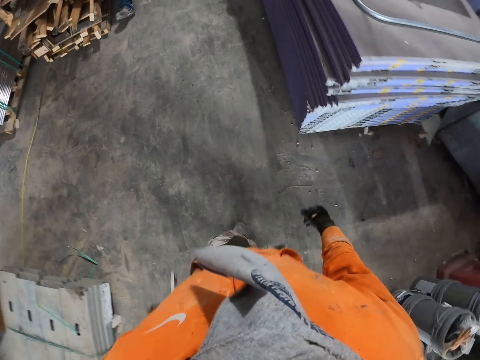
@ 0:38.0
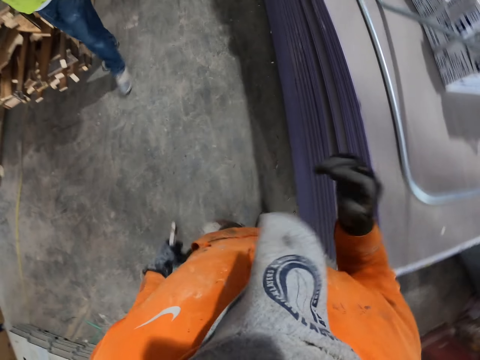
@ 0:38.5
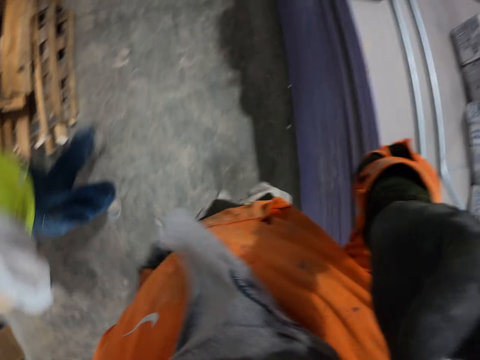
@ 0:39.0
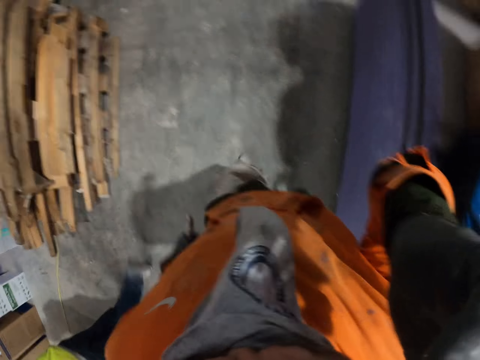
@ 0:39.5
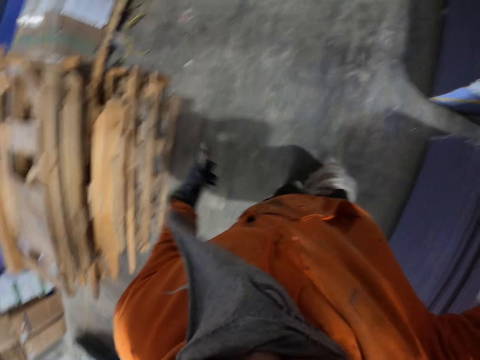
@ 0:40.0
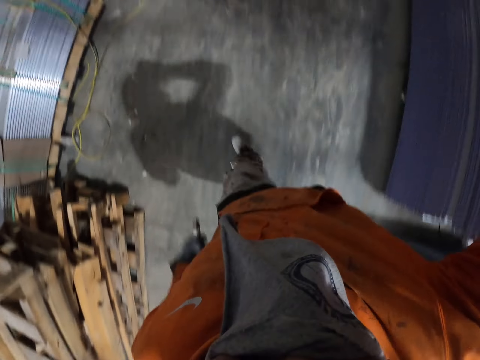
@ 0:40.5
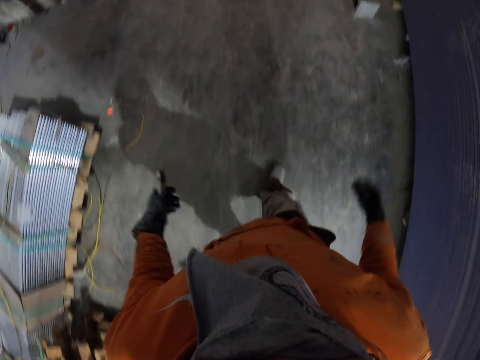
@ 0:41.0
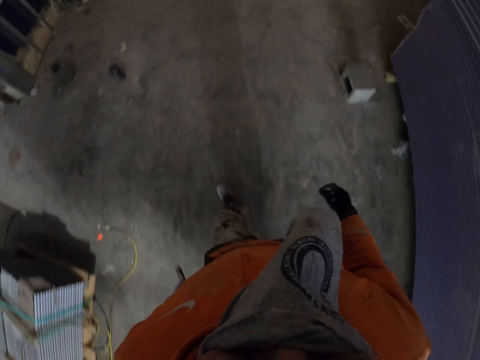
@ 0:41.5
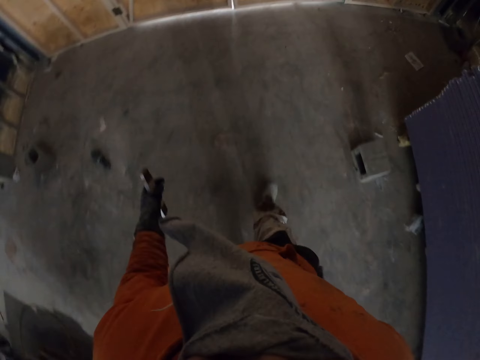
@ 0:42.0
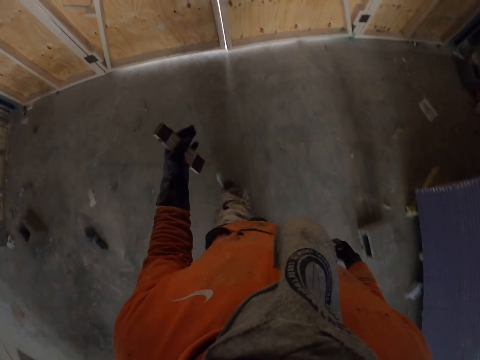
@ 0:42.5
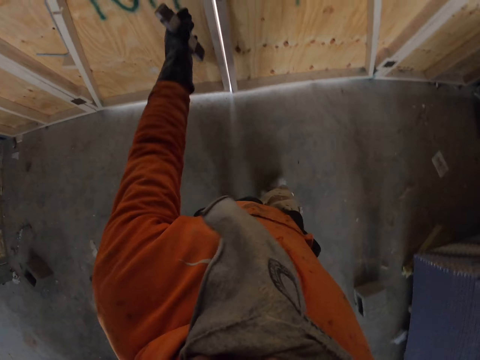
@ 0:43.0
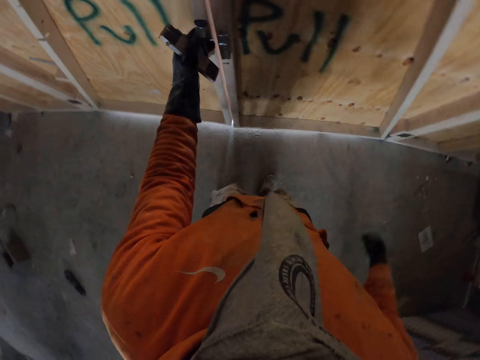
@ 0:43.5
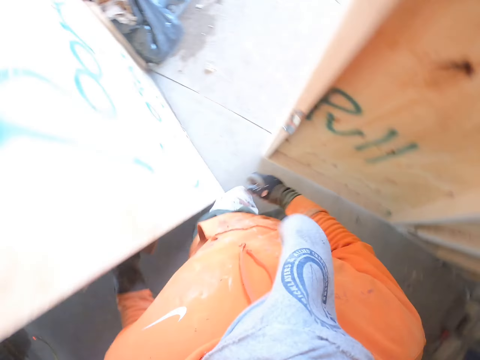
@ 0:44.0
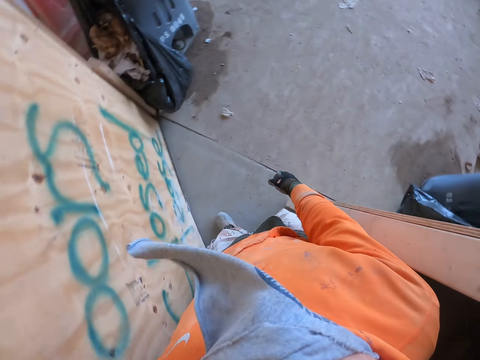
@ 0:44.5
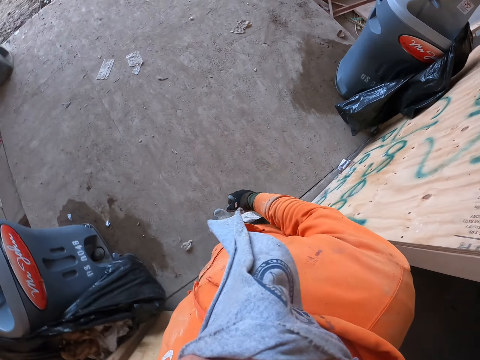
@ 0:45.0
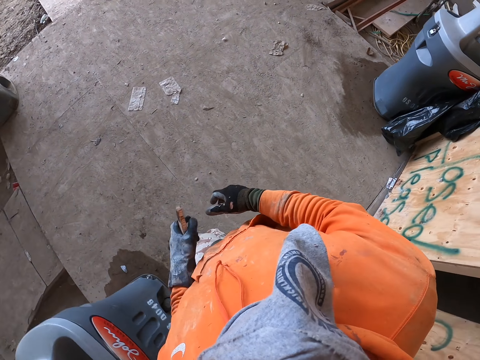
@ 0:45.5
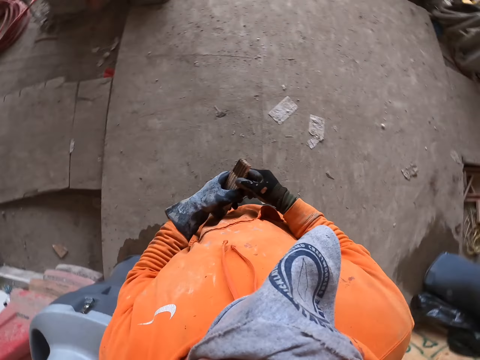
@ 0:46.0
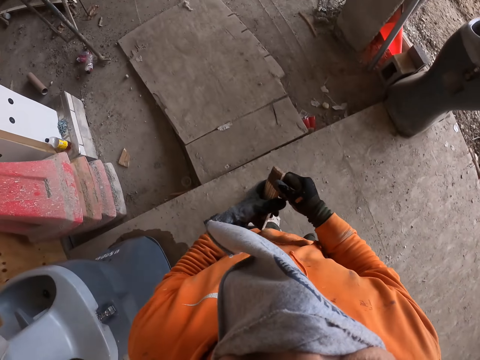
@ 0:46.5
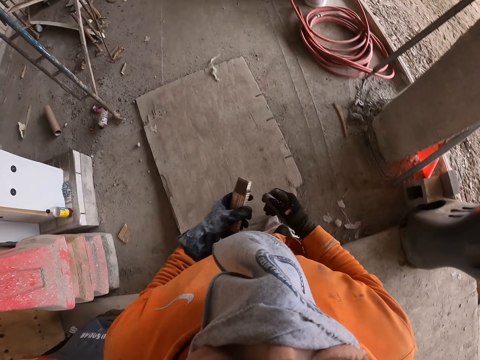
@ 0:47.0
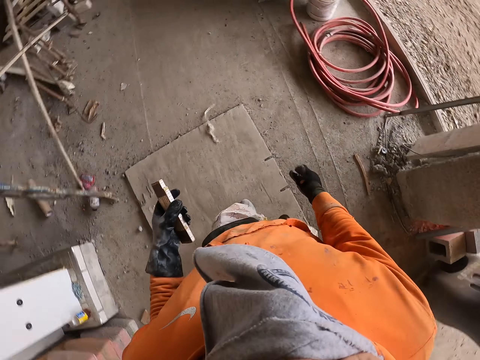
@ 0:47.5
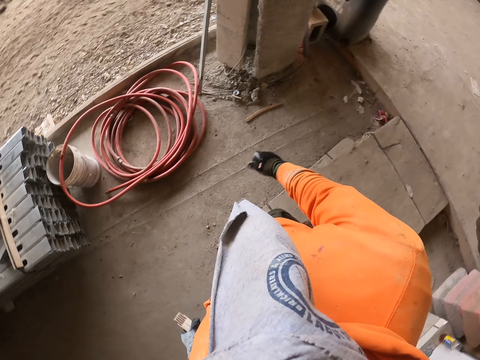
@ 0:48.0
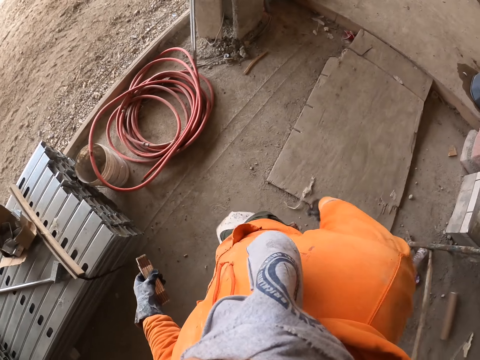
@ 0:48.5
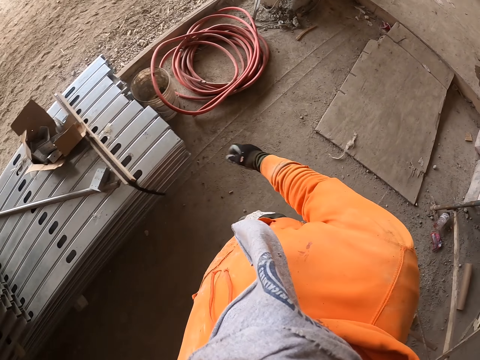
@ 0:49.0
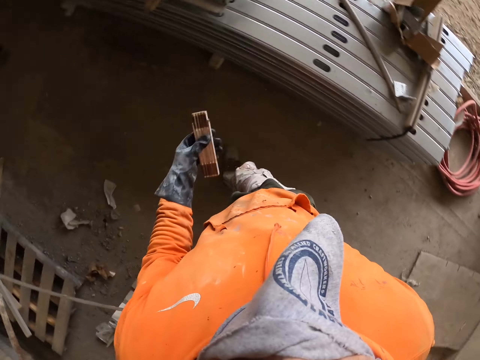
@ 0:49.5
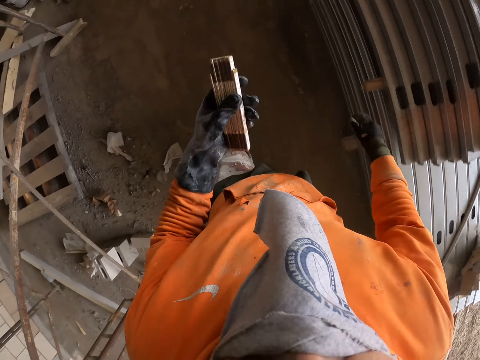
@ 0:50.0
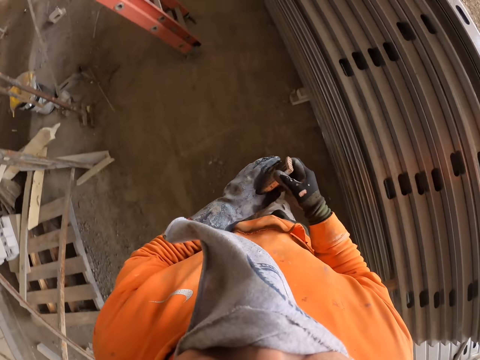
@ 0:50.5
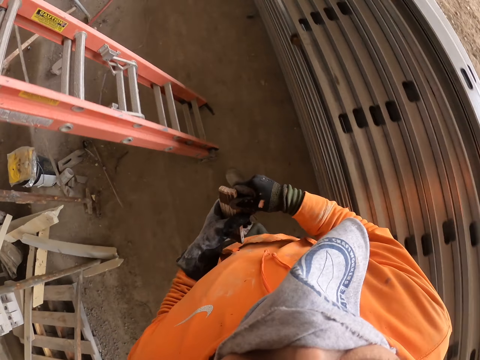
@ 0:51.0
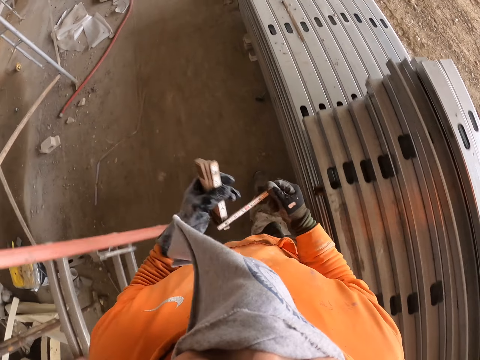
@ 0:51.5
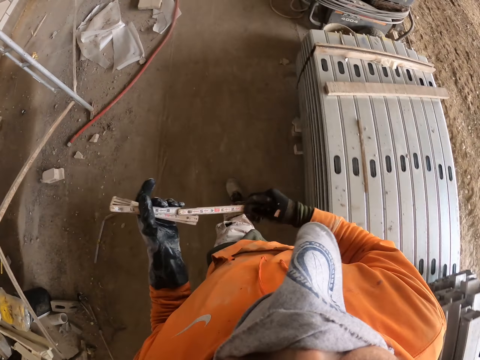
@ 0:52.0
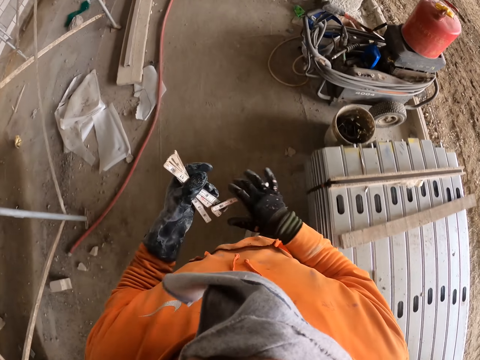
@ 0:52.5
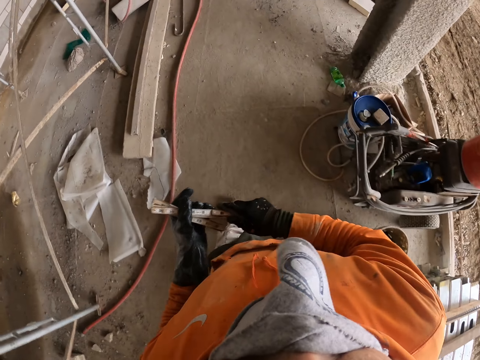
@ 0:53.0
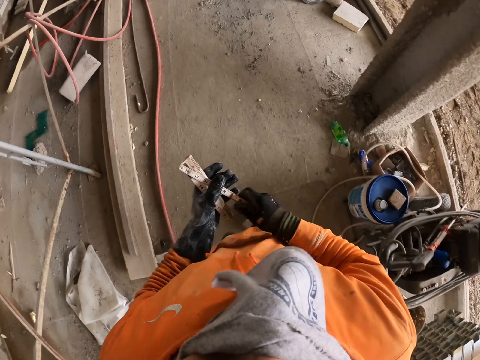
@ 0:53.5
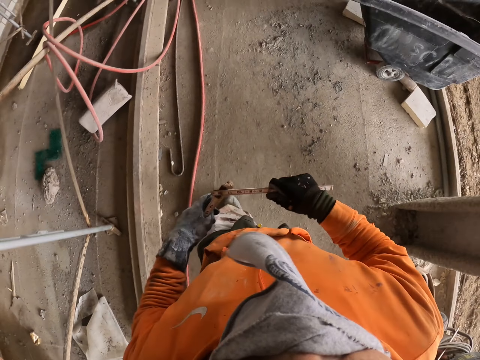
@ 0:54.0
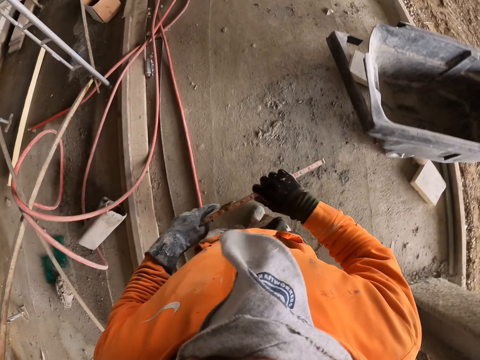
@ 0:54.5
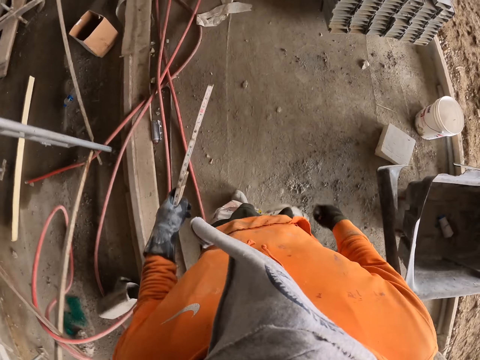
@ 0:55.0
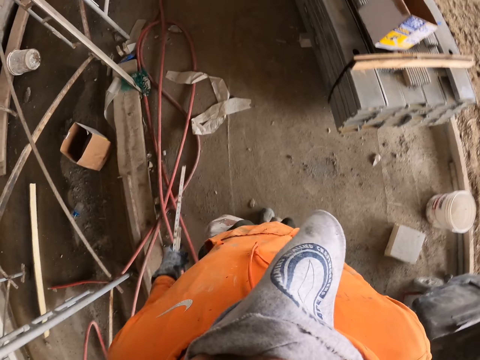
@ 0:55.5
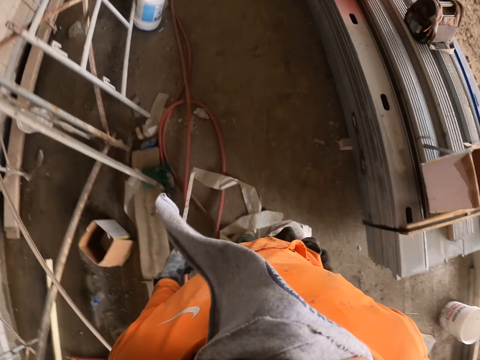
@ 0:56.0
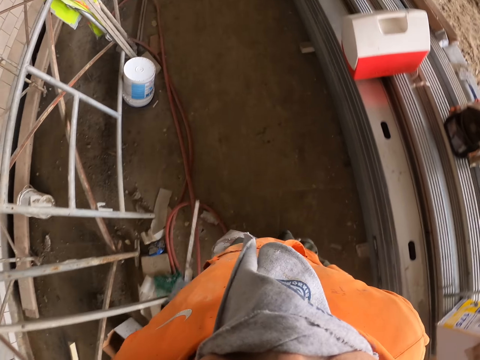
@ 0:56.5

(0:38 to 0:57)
A man walks on the floor. The camera wearer walks on the floor. They open the door. They walk on the floor. They hold a tape measure. They turn around. They walk around. They hold the tape measure. They walk around. They hold the tape measure. They walk around.

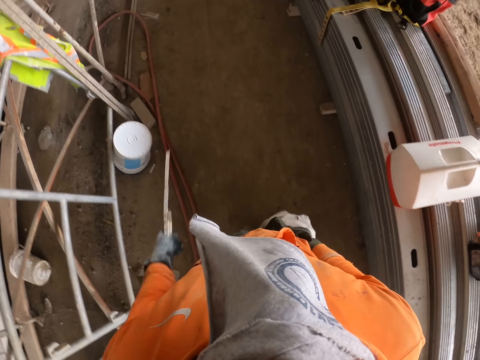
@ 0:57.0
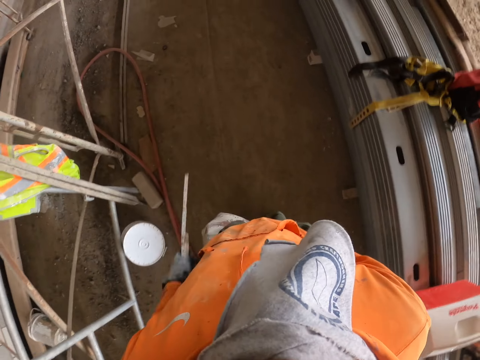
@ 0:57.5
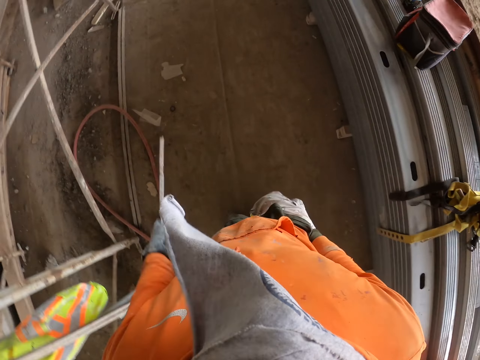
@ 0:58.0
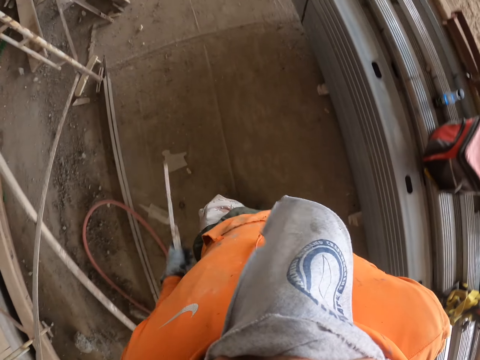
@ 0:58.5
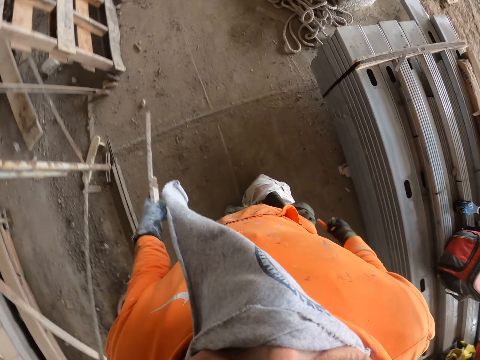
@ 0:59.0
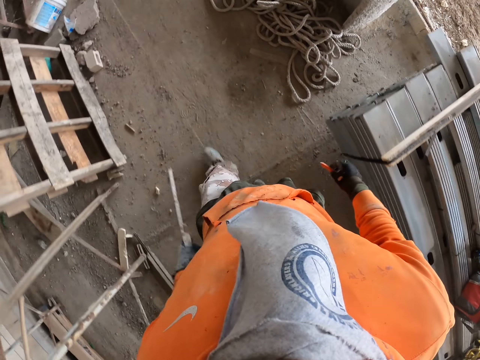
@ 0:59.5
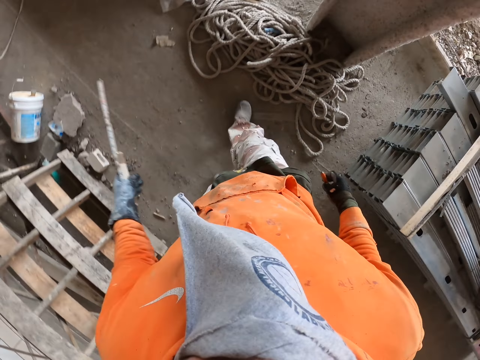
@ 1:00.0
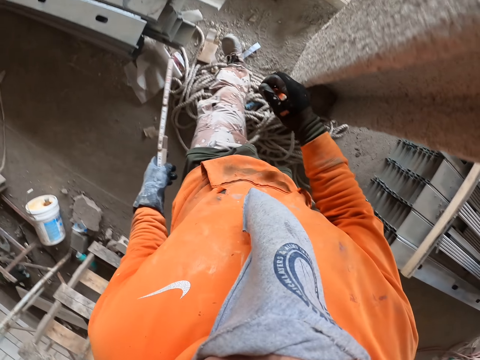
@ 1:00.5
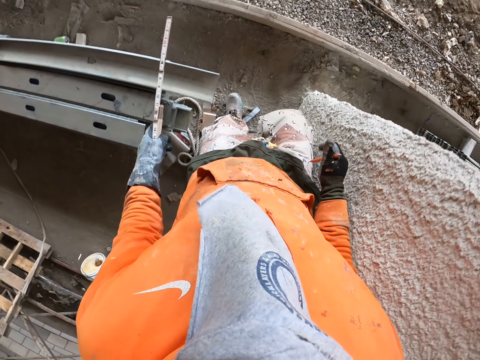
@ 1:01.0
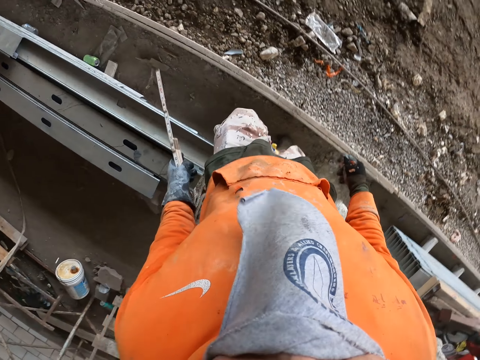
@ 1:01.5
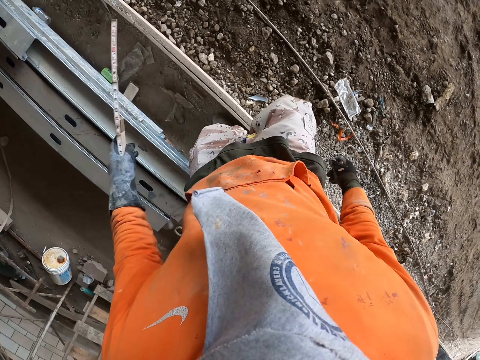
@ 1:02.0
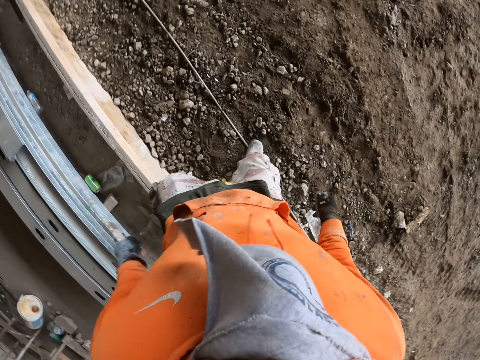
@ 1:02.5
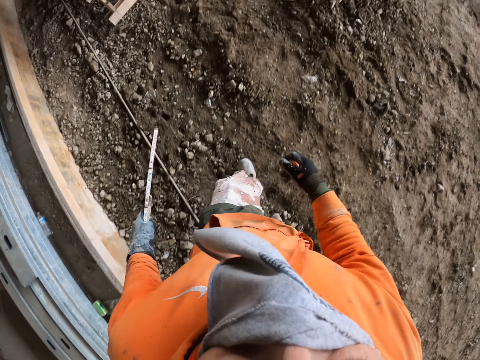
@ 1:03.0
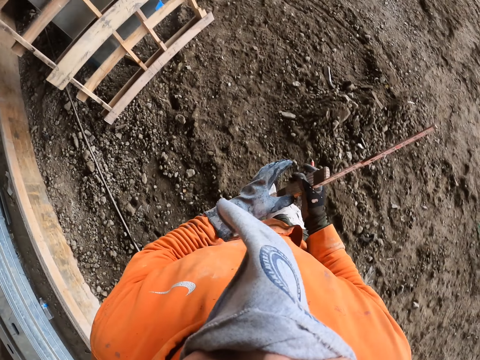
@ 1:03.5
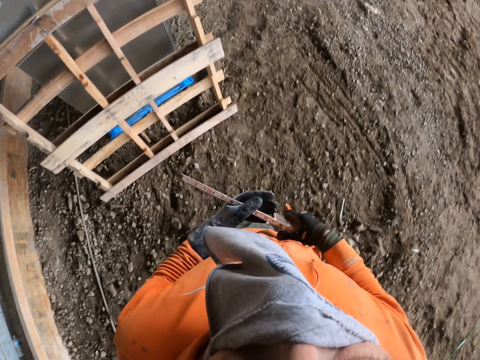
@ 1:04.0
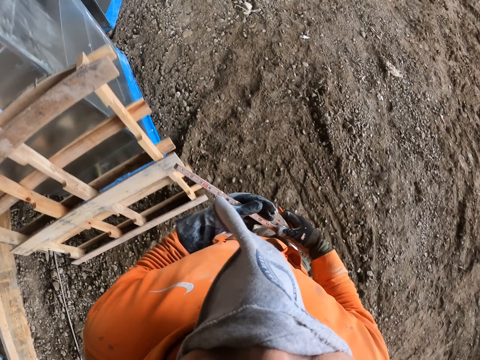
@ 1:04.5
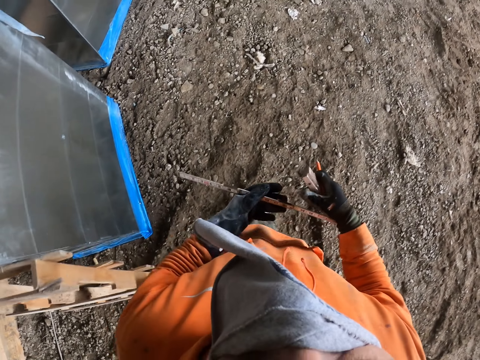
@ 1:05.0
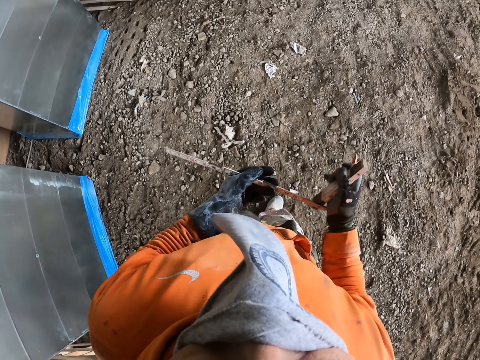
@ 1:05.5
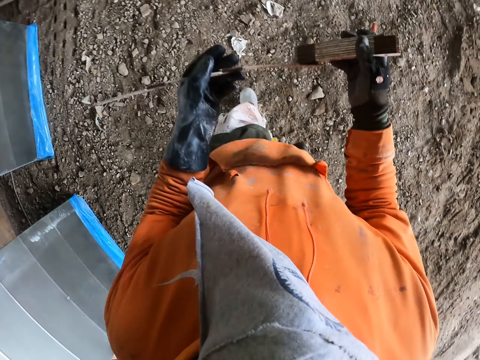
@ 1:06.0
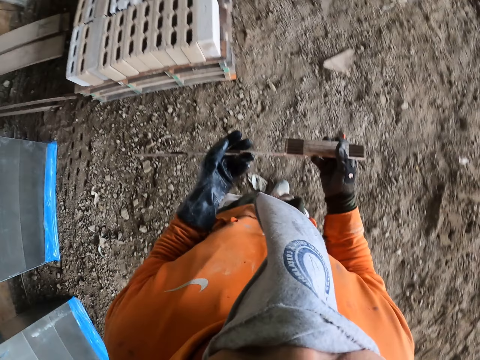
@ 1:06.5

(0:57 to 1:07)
The camera wearer steps on a cable. They walk on the ground.
